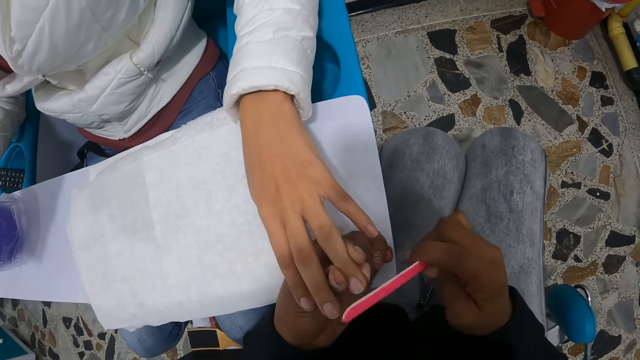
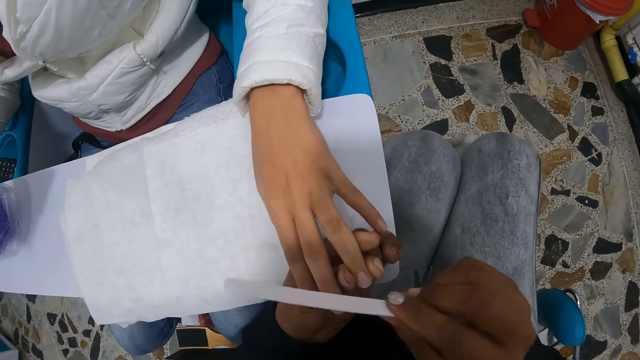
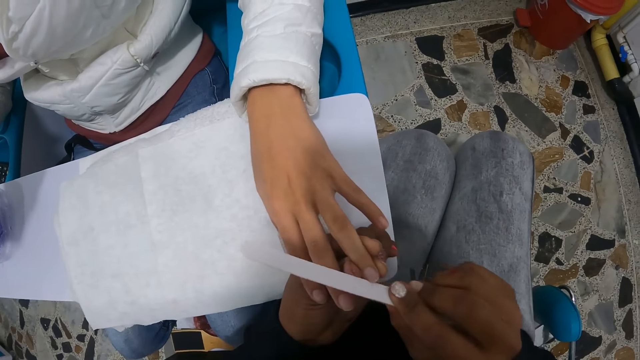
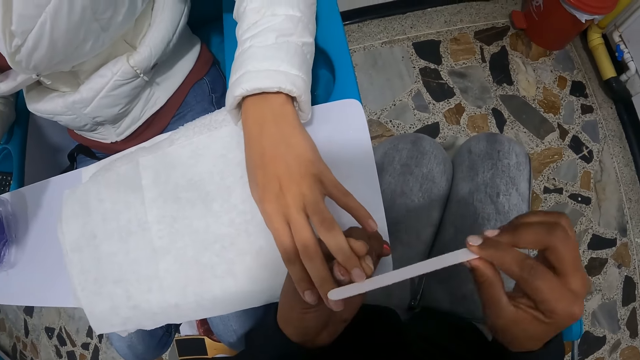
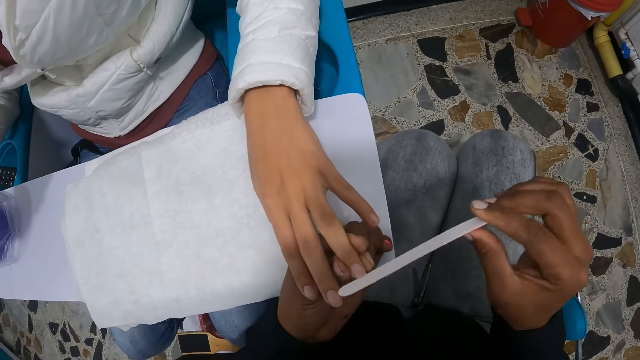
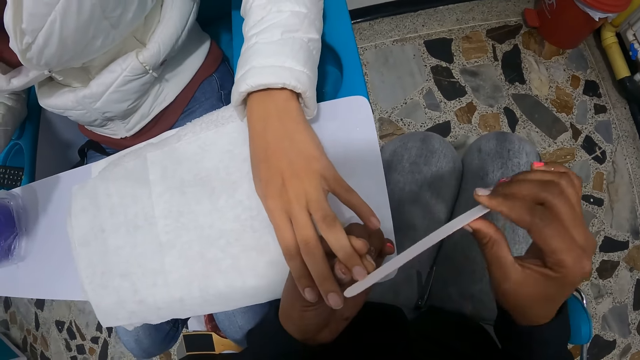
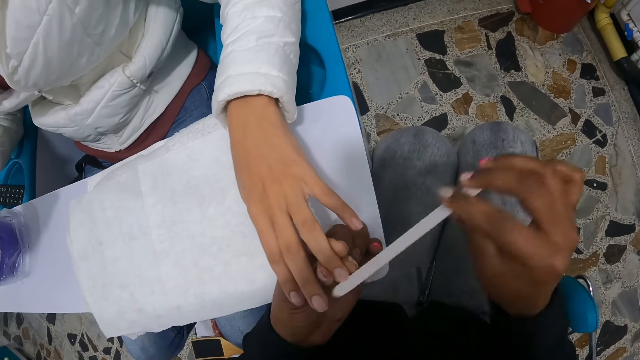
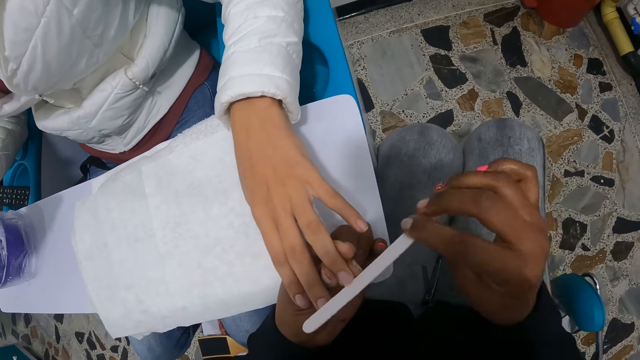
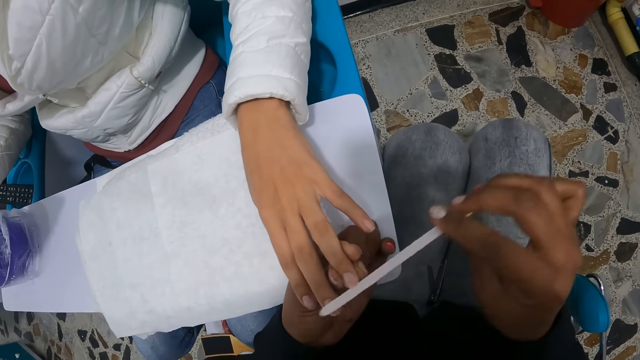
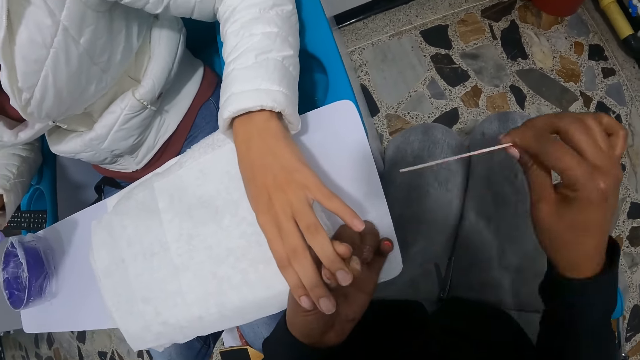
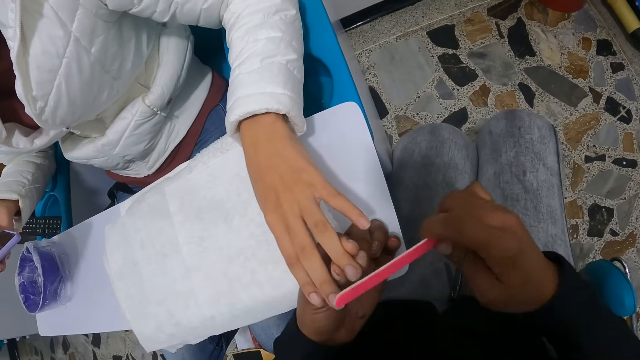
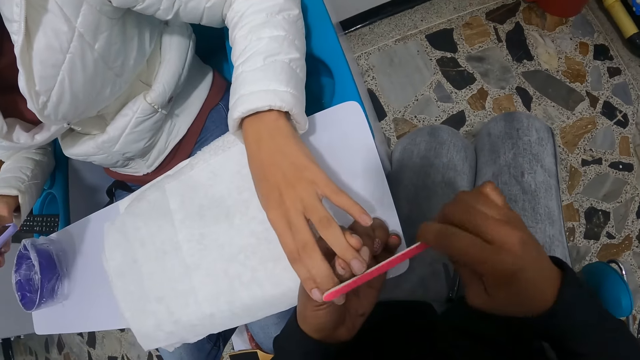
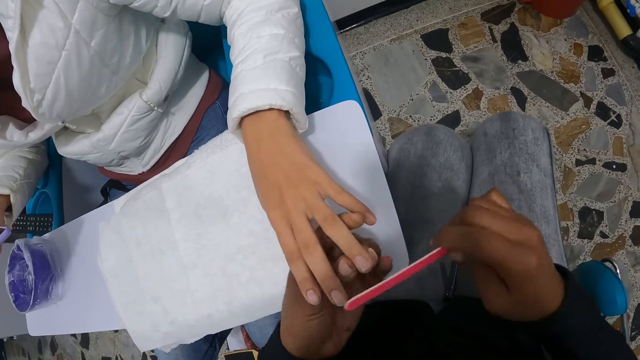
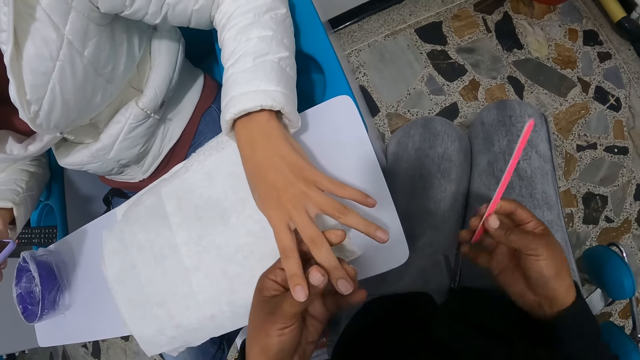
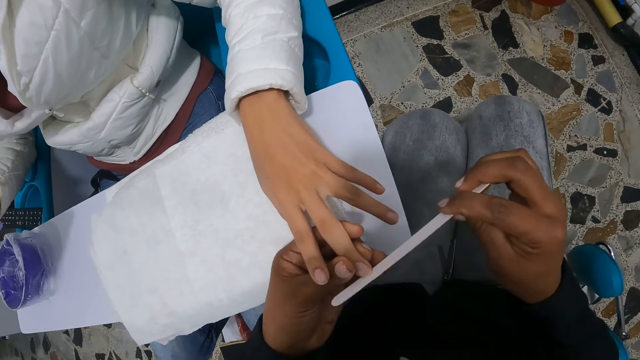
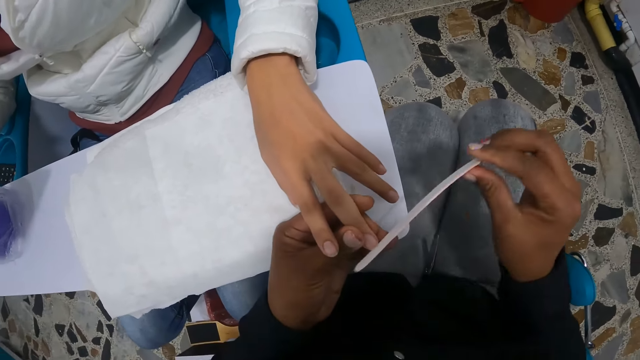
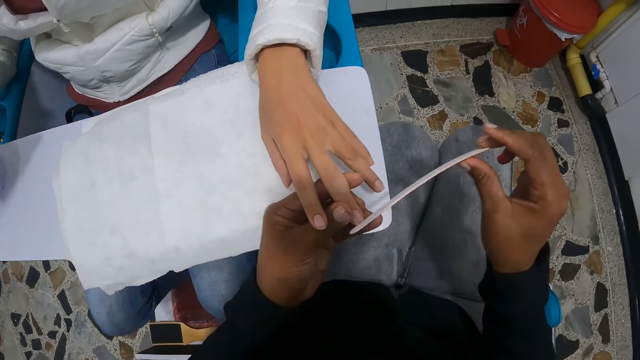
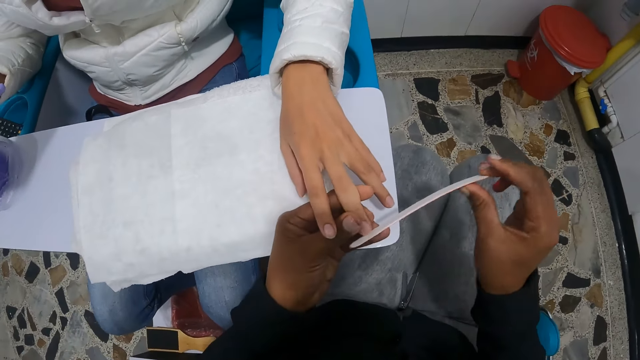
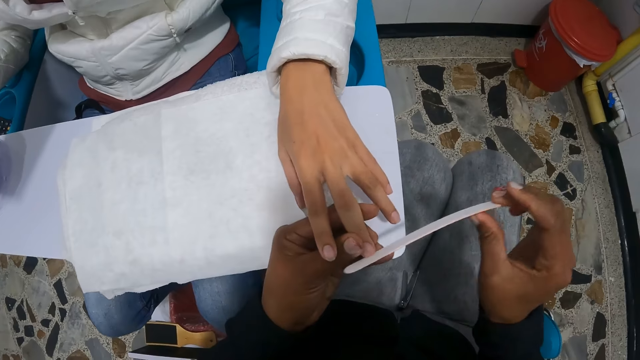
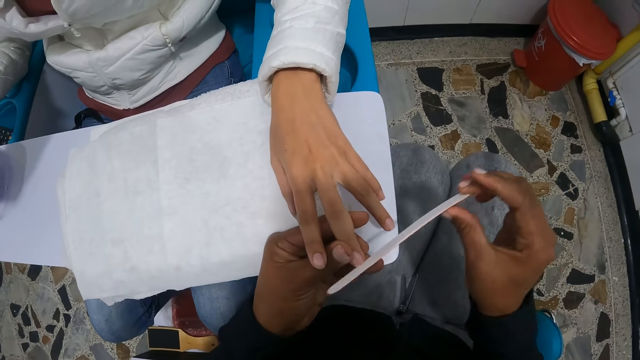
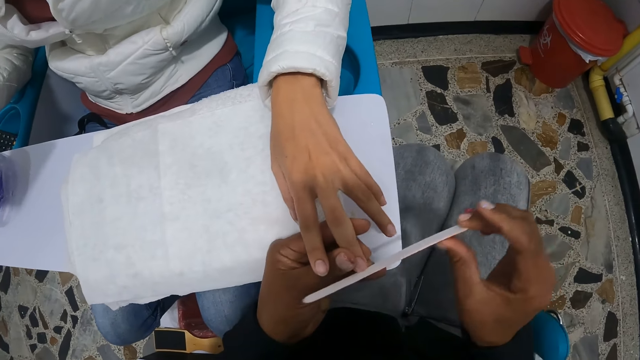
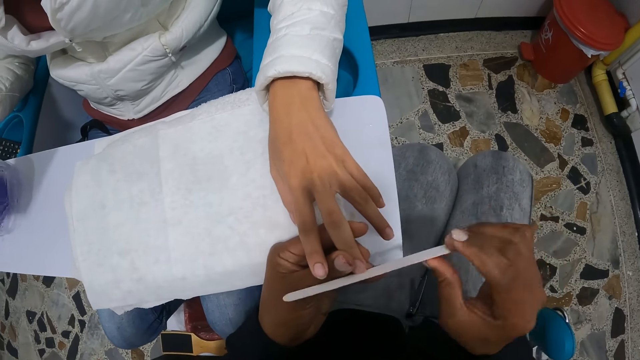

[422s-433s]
The woman operates the phone with her right hand.

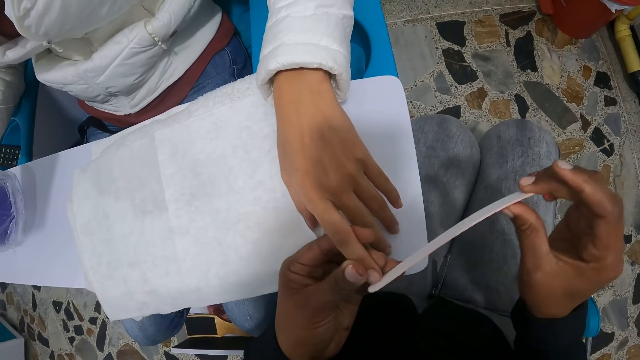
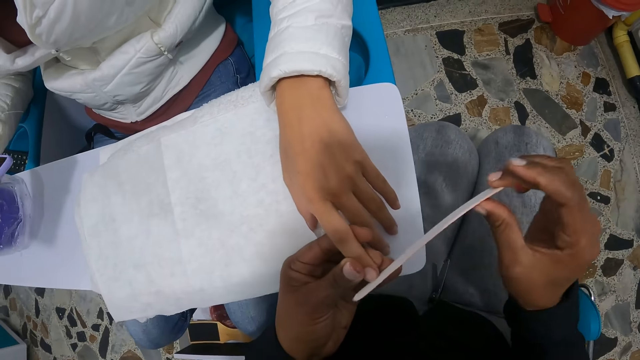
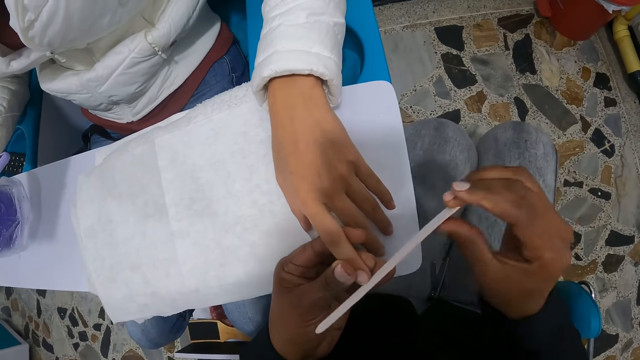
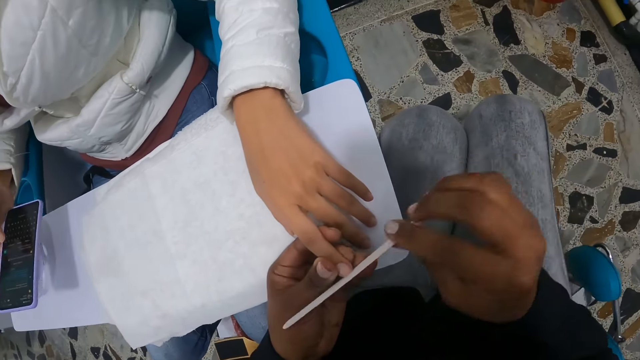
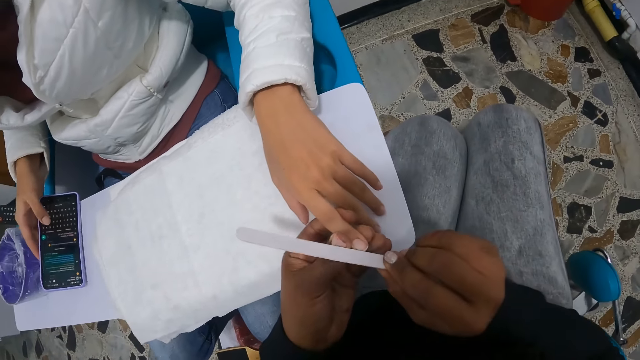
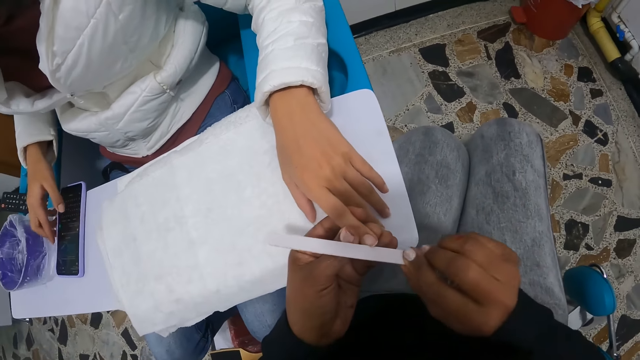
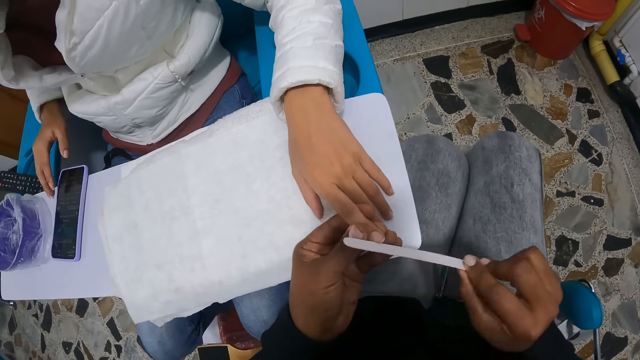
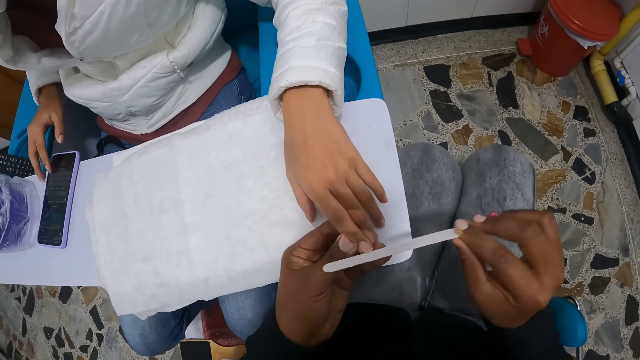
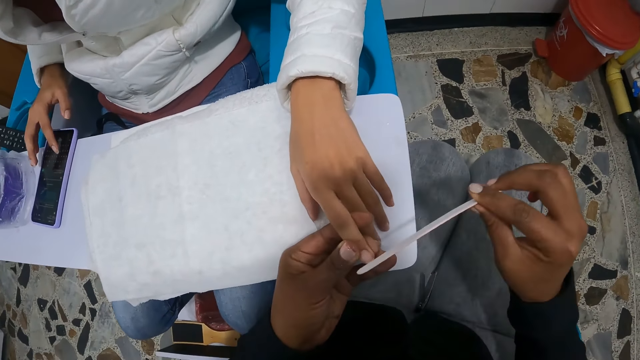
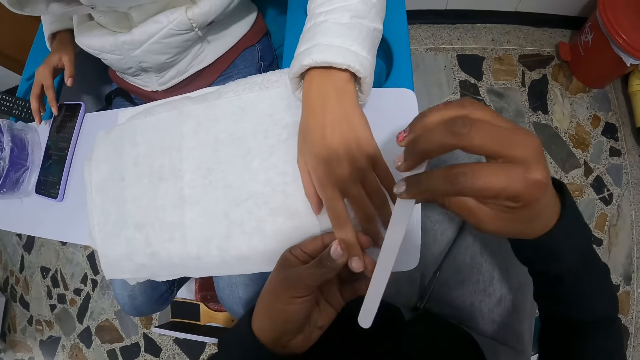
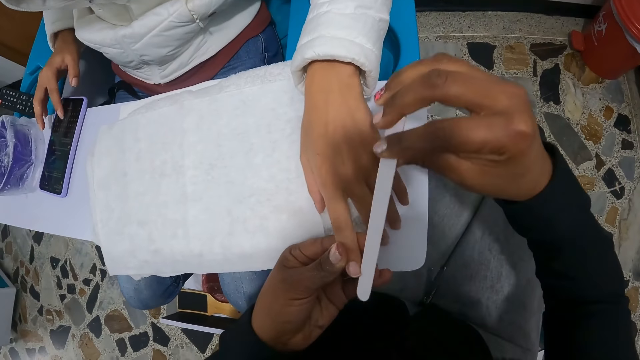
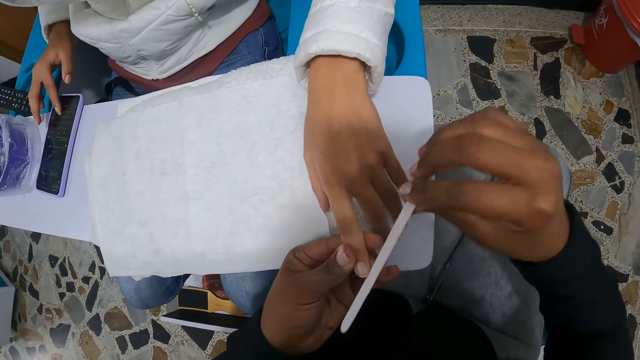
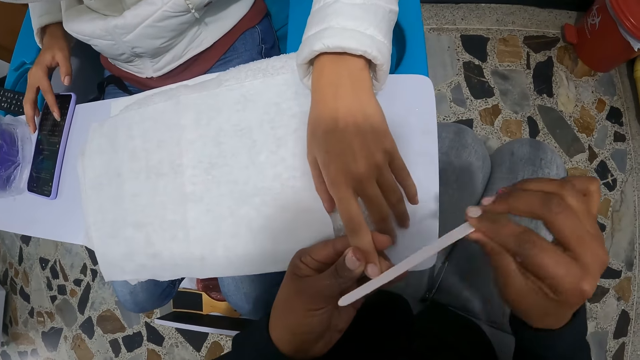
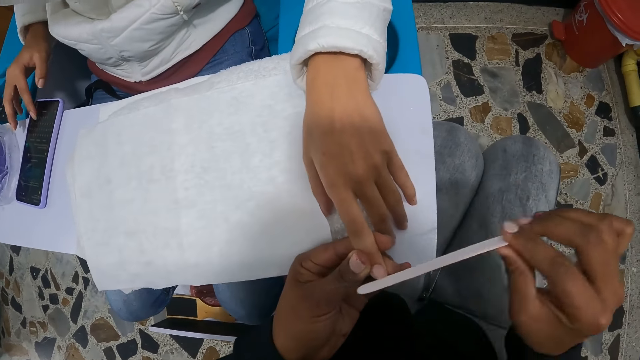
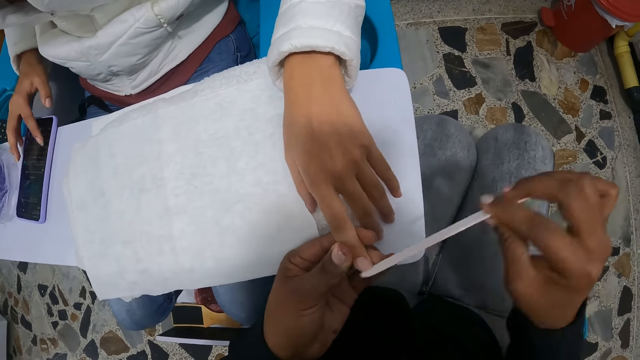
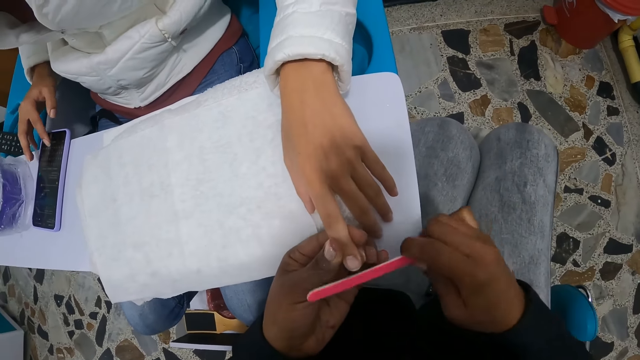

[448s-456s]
The woman drops the phone in her right hand on the pedicure chair's table. The woman operates the phone on the pedicure chair's table with her right hand.

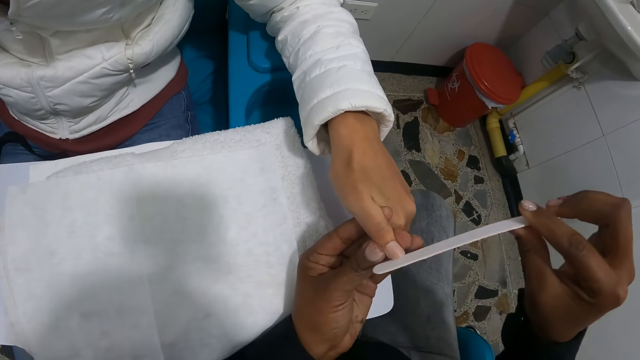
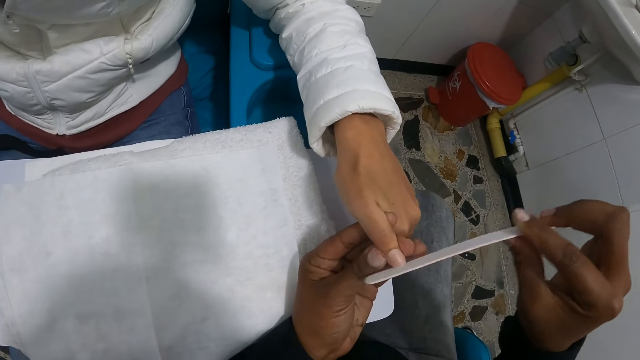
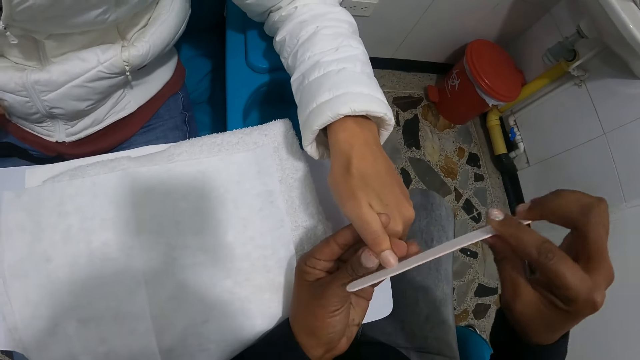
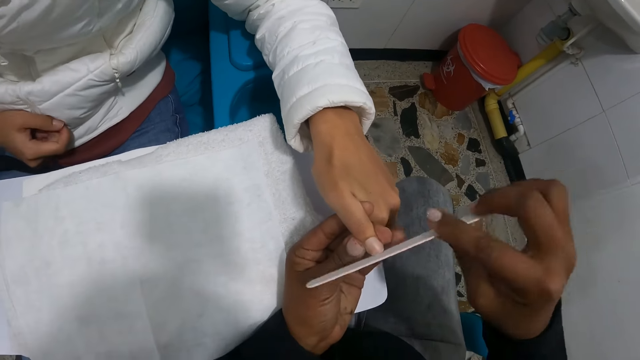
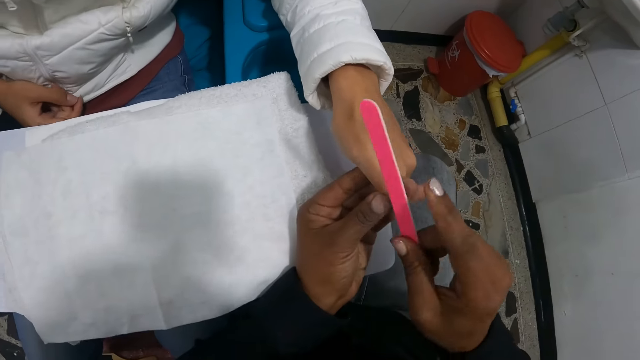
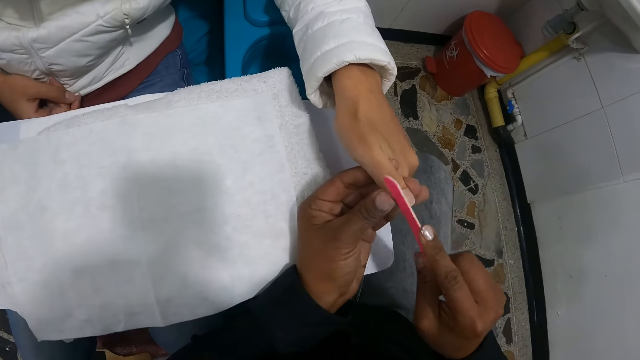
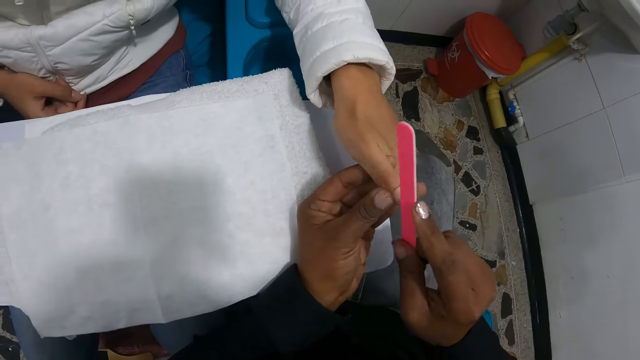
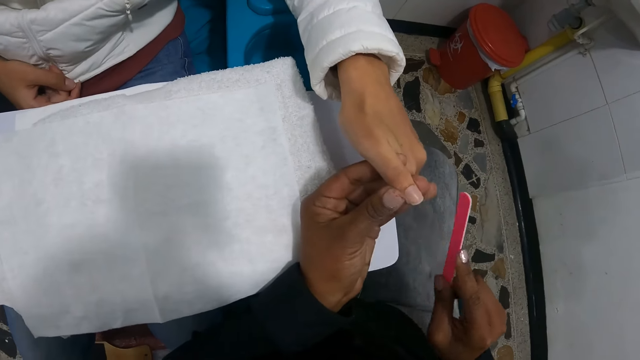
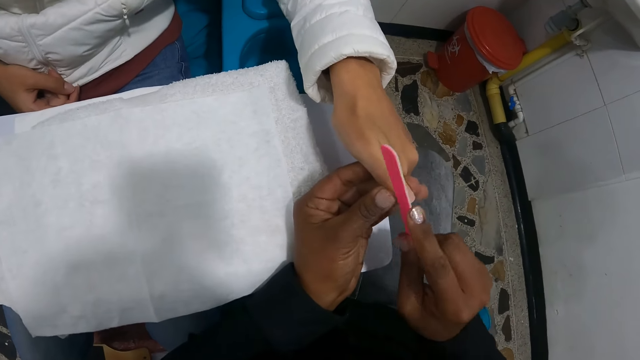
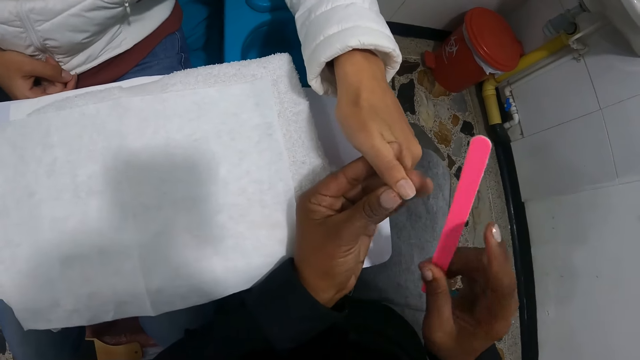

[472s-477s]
The woman drops her right hand on her right thigh.
